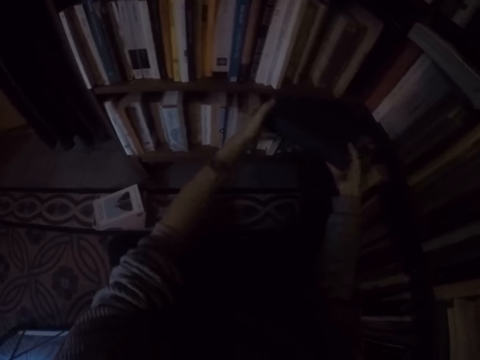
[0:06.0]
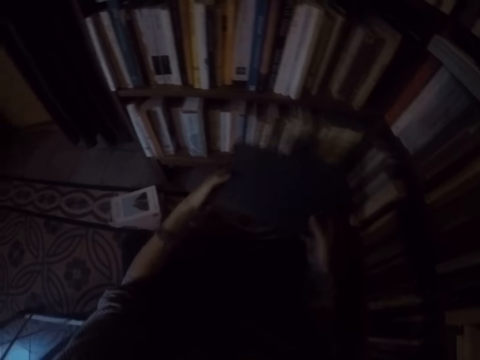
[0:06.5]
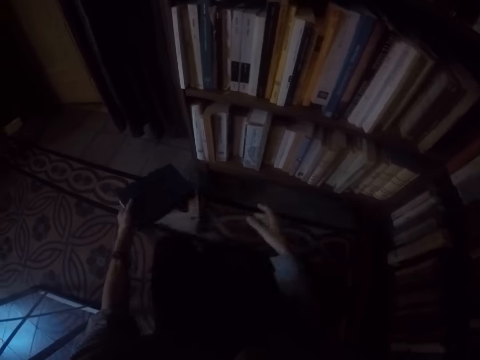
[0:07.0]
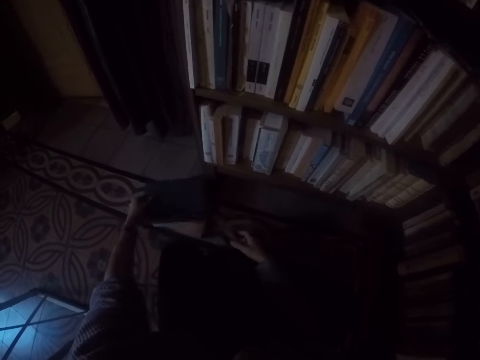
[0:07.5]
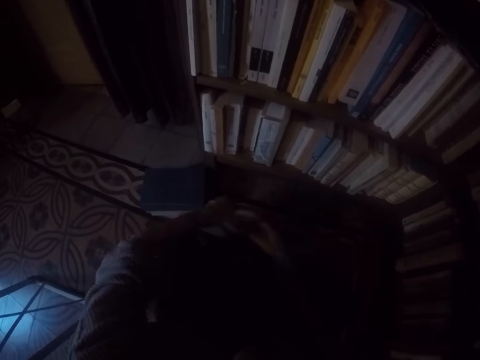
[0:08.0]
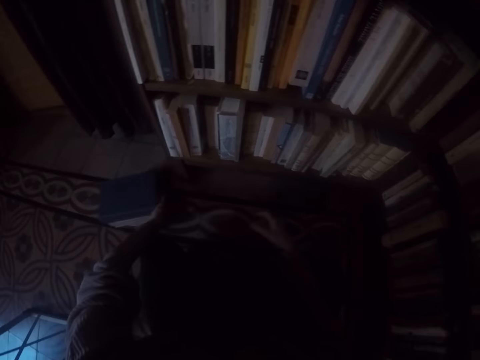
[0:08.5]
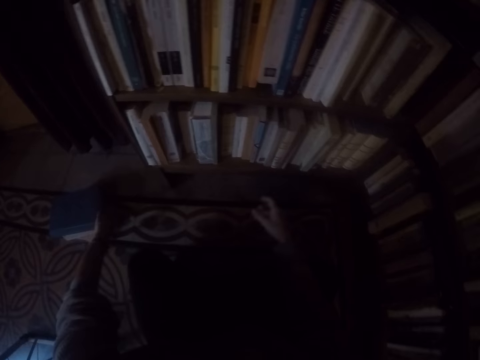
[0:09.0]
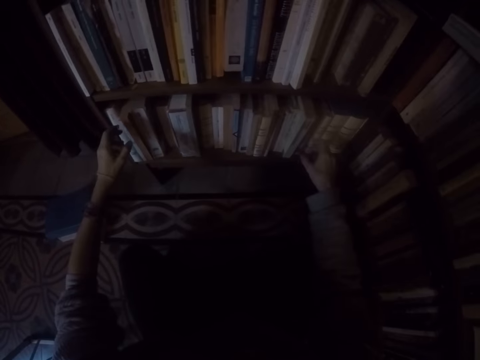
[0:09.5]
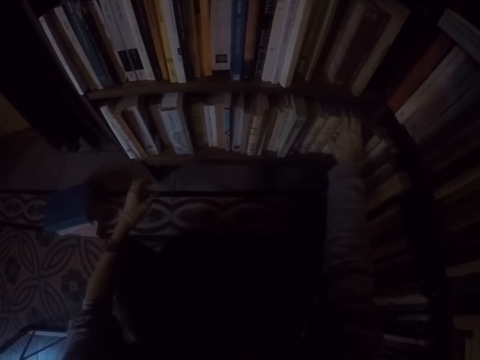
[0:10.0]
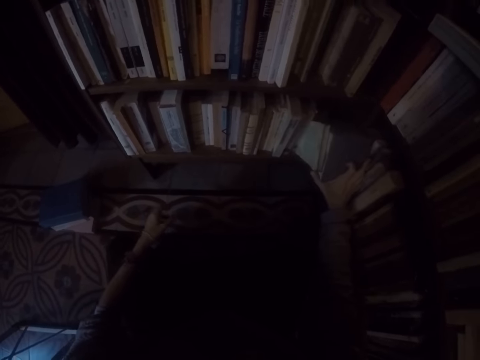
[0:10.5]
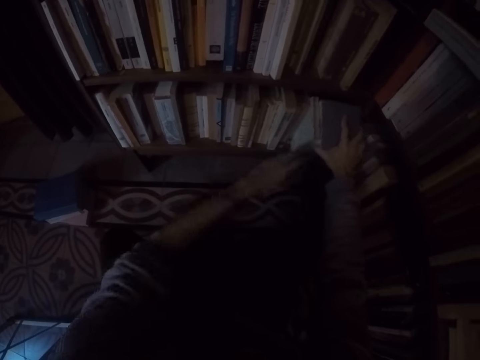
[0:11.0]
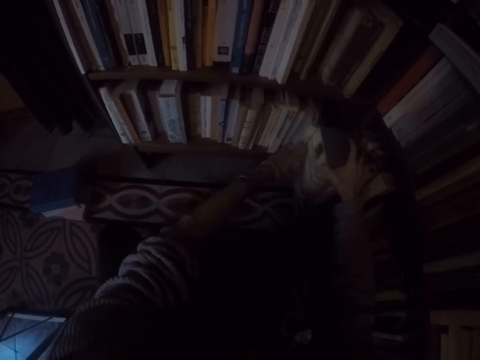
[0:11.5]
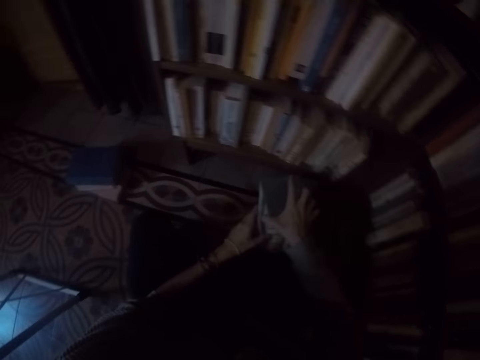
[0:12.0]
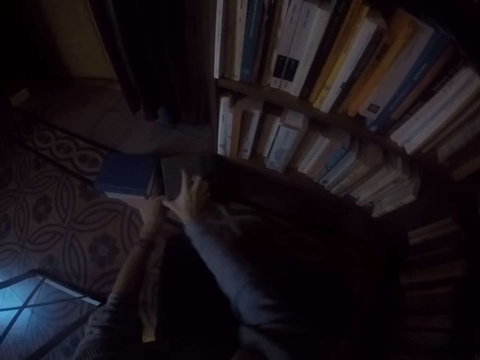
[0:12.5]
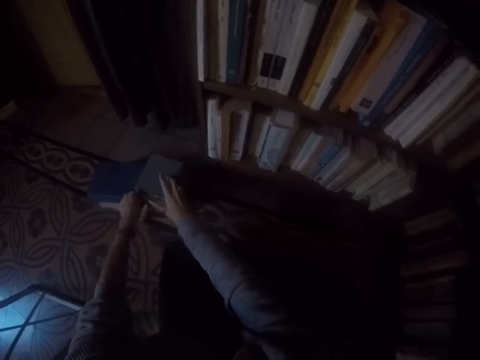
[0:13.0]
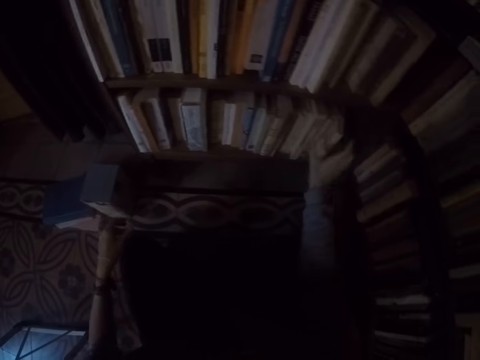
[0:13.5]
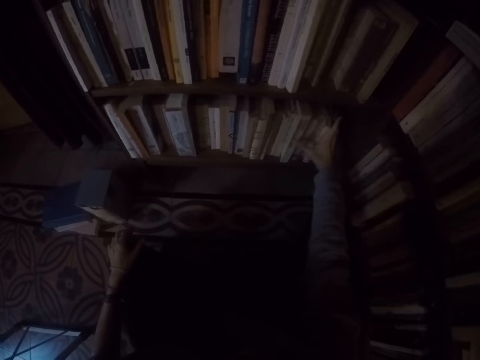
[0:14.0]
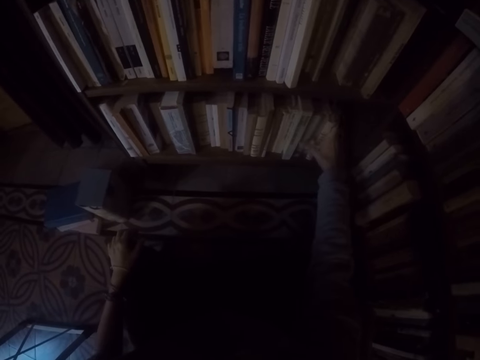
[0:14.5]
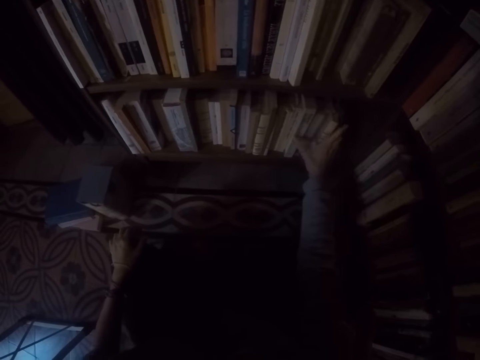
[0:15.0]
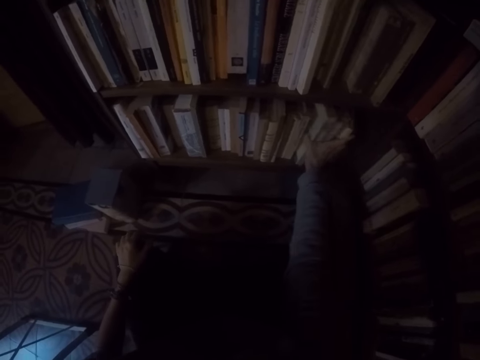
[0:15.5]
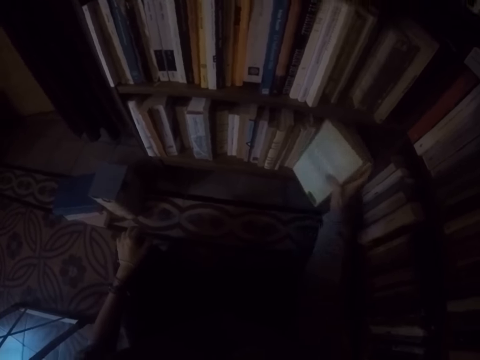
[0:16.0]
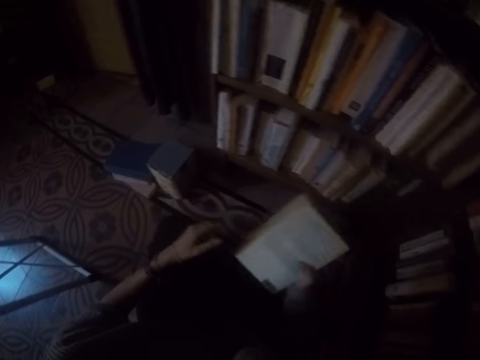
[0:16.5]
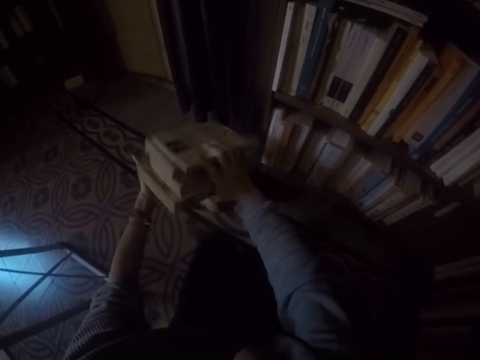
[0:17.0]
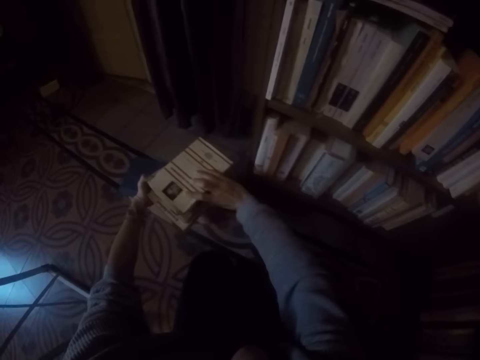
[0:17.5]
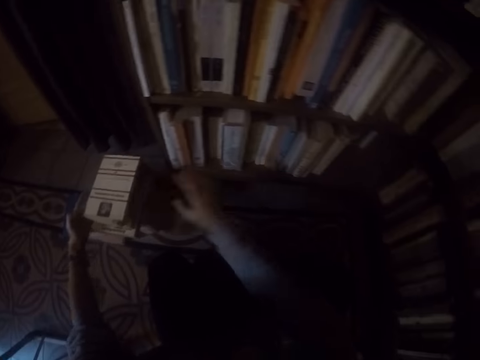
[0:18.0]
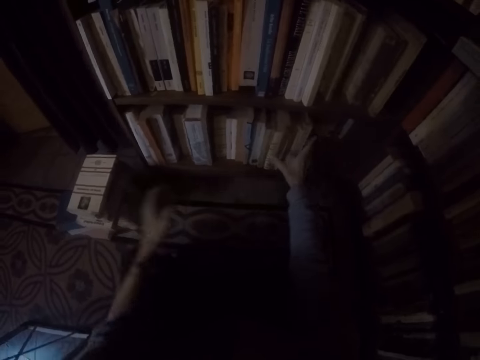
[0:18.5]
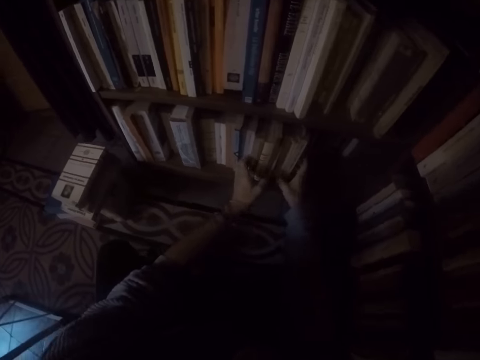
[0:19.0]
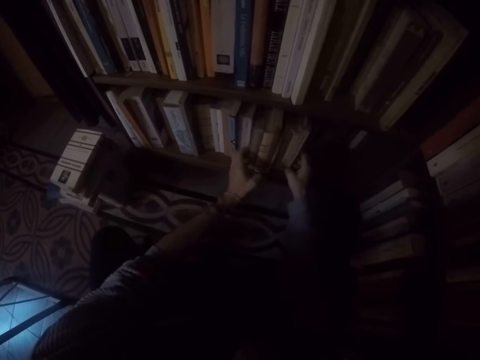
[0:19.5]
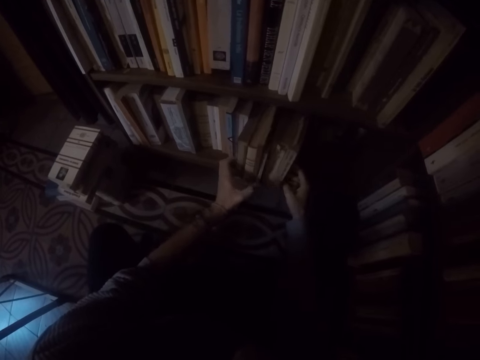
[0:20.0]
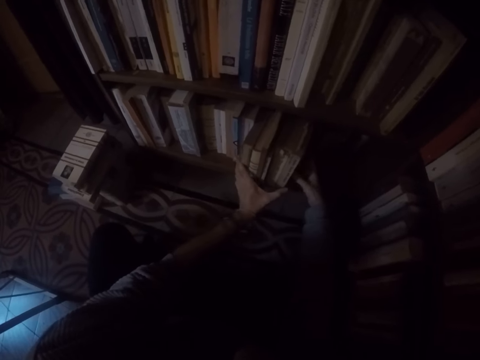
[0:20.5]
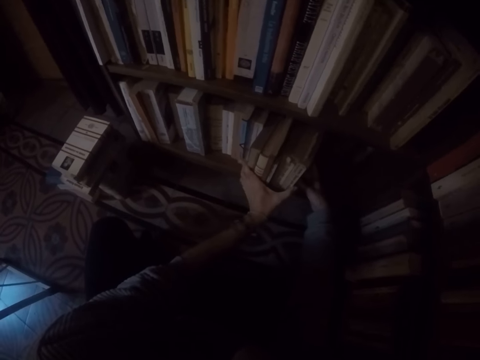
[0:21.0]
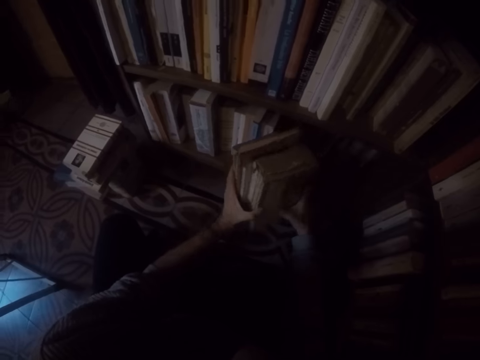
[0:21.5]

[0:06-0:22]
The camera wearer pulls out the book from the shelf with both hands. She passes the book in her right hand to her left hand. She drops the book in her left hand on the ground. She adjusts the book on the ground with her left hand. She pulls out books from the shelf with both hands. She puts the book down. She takes the book from the bookshelf. She drops the books in both hands on the ground. She pulls out books from the shelf with both hands.

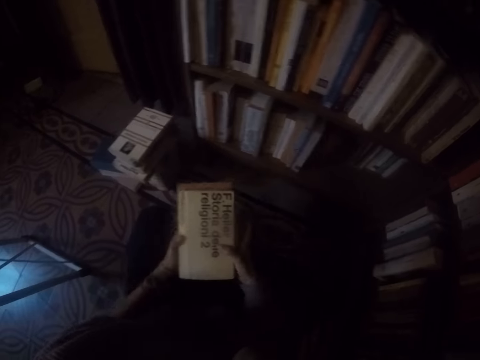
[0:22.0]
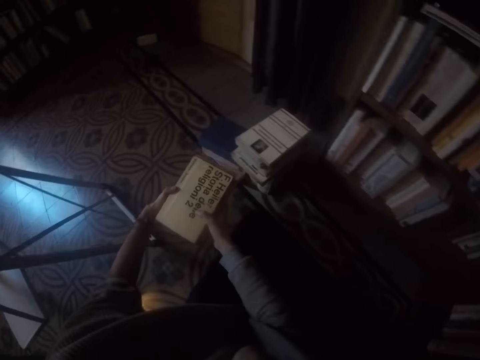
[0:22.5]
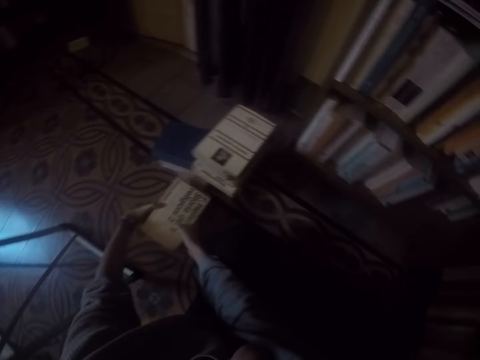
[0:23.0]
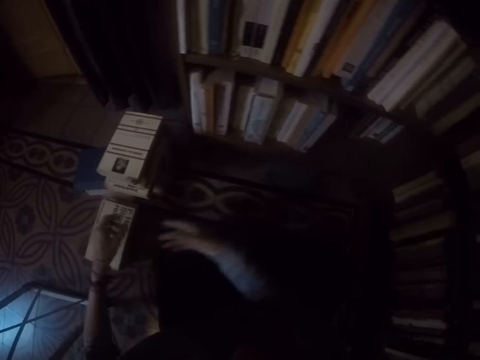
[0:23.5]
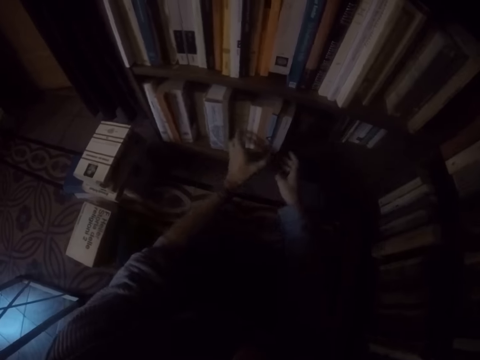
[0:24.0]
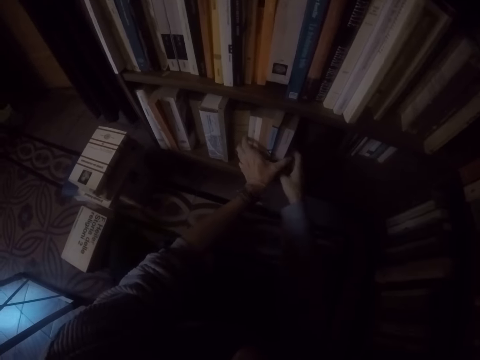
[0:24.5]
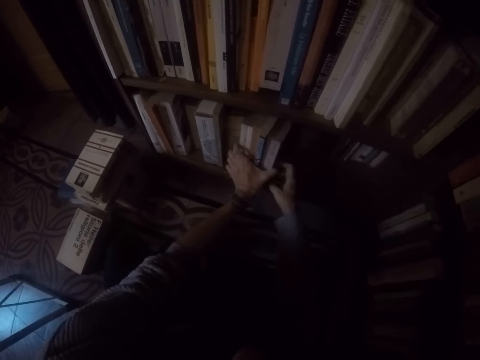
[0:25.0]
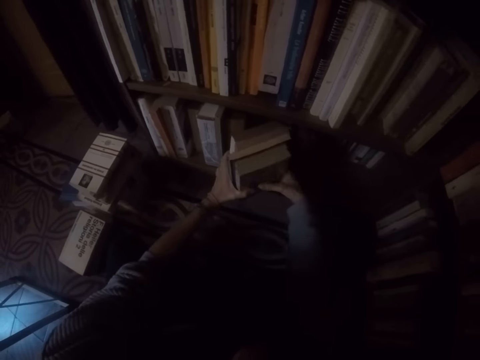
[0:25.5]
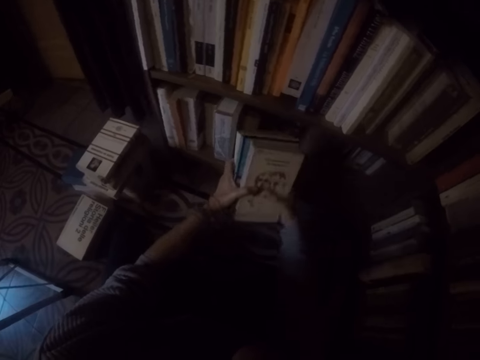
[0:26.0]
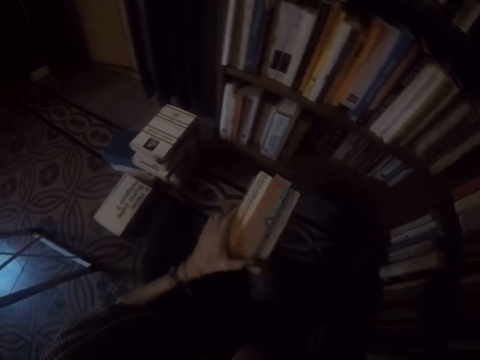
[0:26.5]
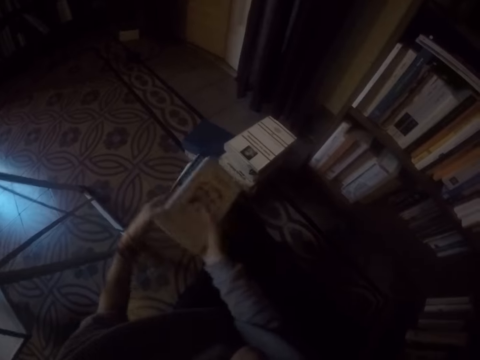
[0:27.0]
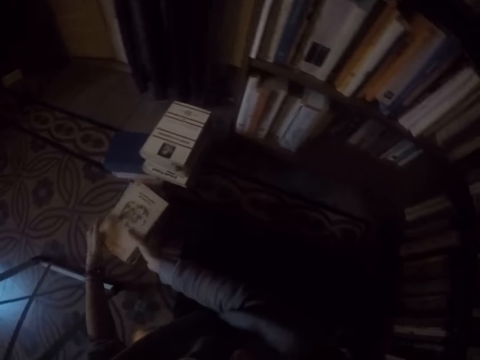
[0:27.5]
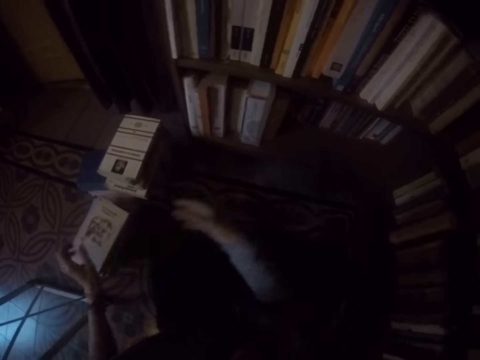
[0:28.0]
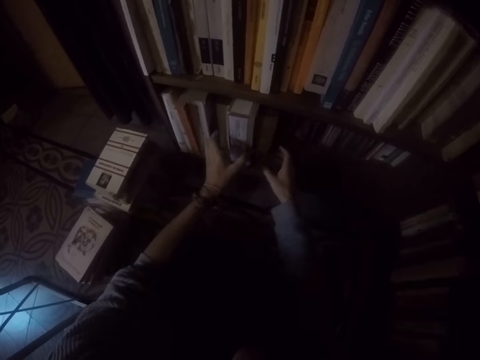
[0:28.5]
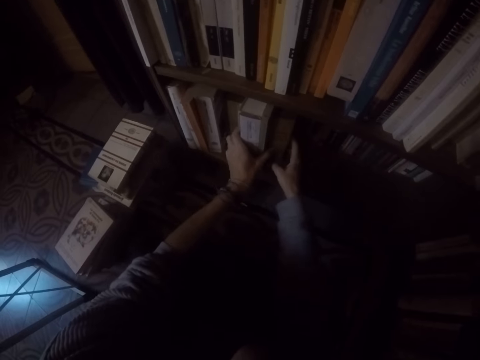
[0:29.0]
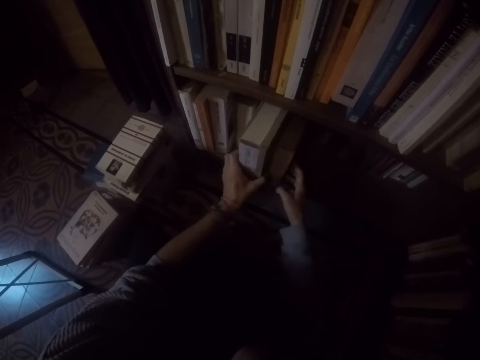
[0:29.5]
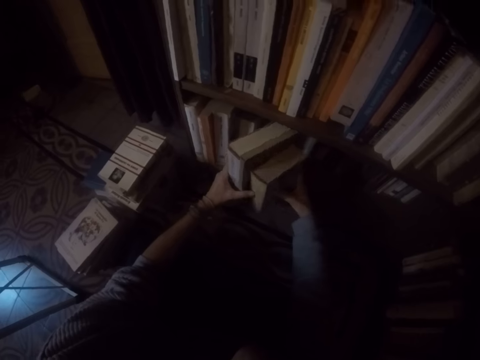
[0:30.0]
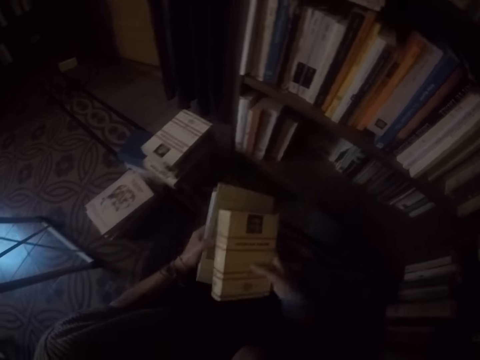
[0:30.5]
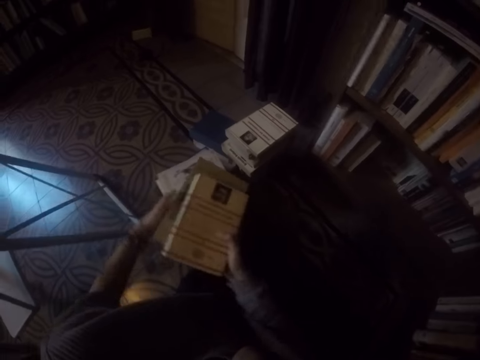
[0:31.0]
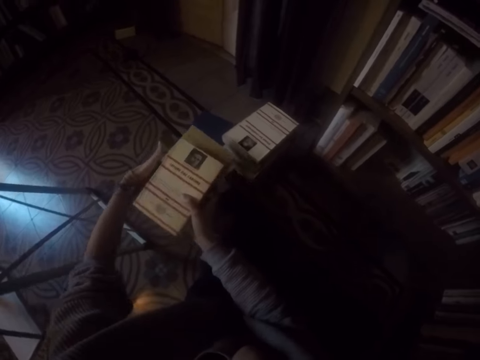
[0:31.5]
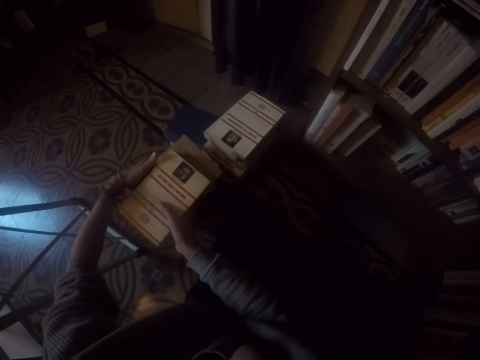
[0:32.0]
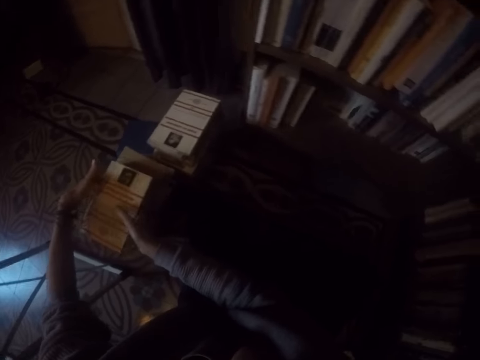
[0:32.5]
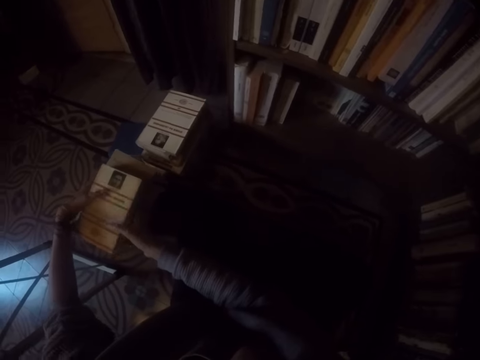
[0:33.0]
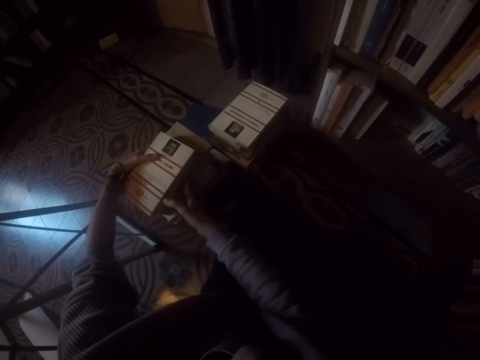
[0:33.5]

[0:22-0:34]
The camera wearer drops the books in both hands on the ground. They pull out books from the shelf with both hands. They drop the books in both hands on the ground. They pull out books from the shelf with both hands. They drop the books in both hands on the ground.
